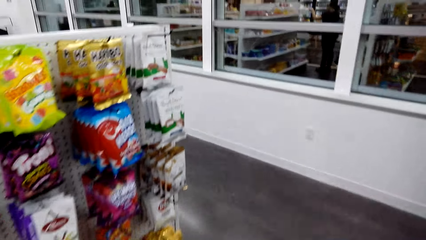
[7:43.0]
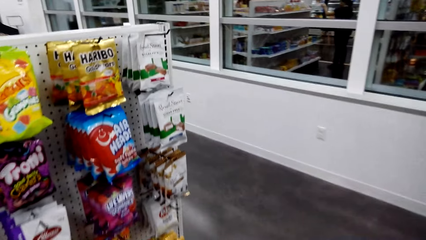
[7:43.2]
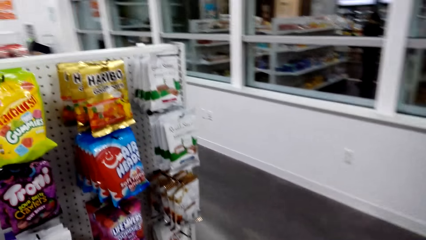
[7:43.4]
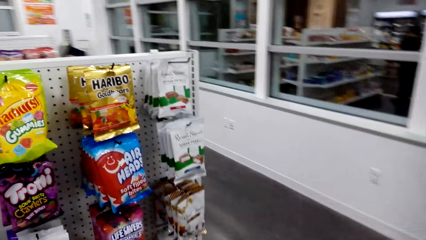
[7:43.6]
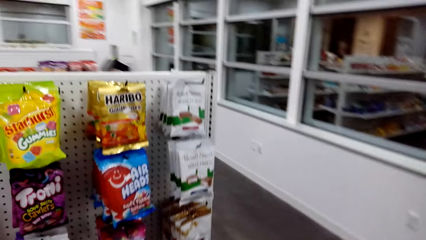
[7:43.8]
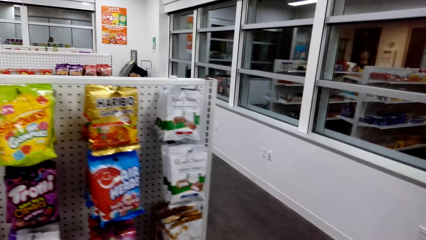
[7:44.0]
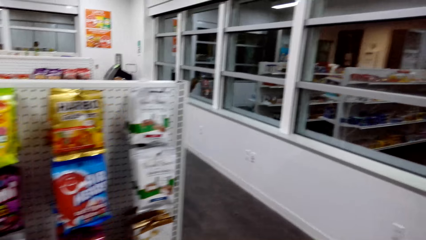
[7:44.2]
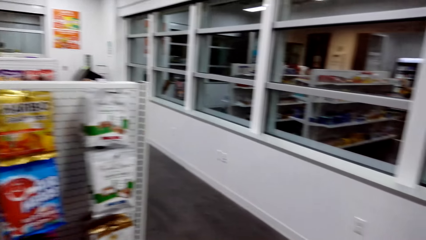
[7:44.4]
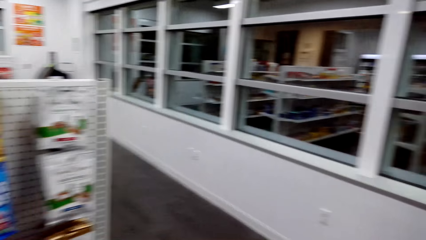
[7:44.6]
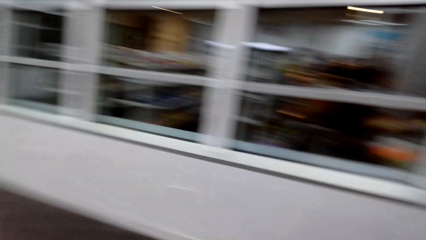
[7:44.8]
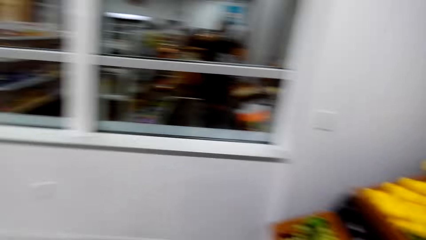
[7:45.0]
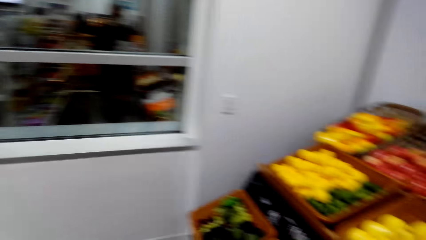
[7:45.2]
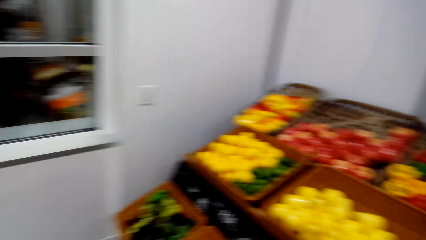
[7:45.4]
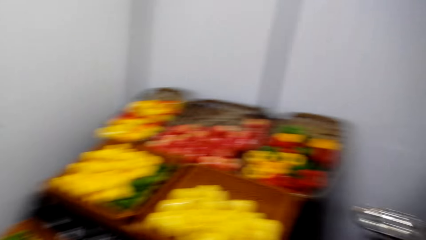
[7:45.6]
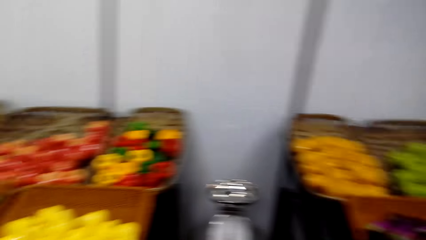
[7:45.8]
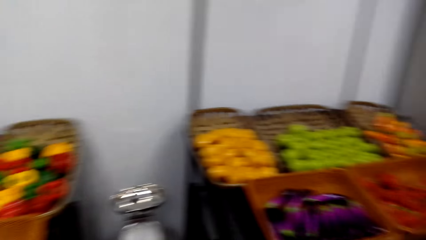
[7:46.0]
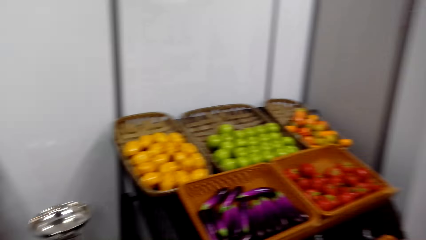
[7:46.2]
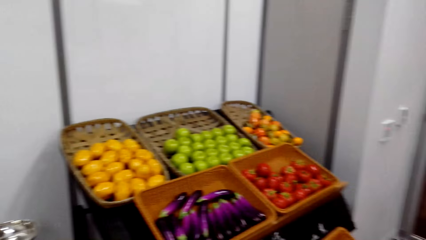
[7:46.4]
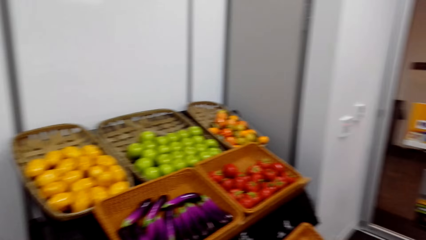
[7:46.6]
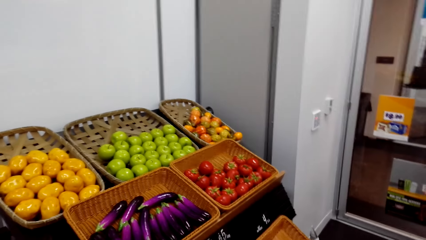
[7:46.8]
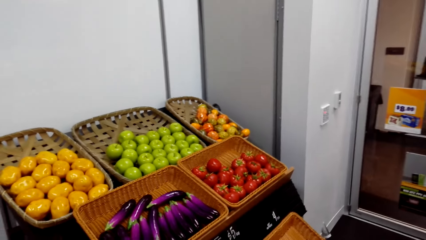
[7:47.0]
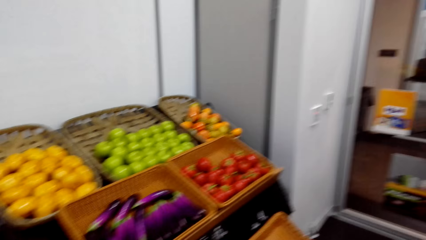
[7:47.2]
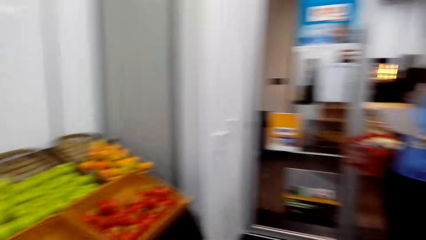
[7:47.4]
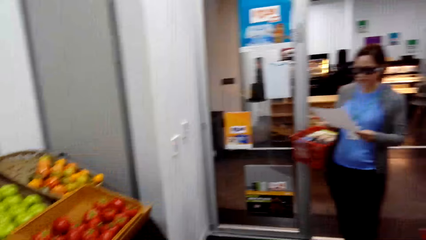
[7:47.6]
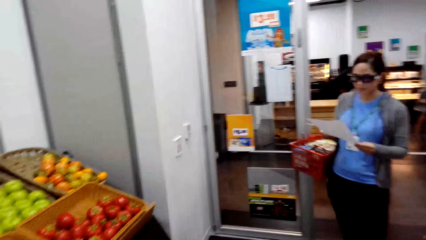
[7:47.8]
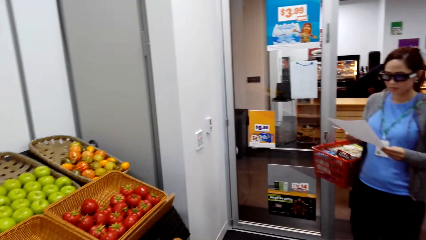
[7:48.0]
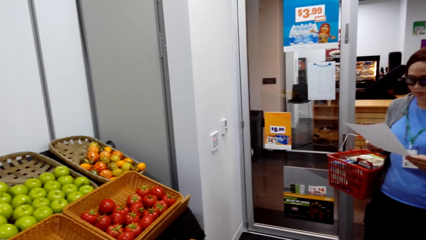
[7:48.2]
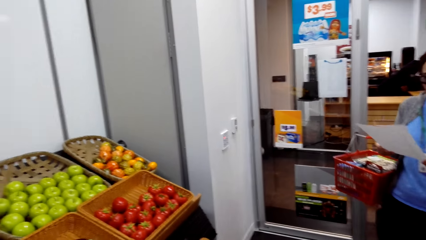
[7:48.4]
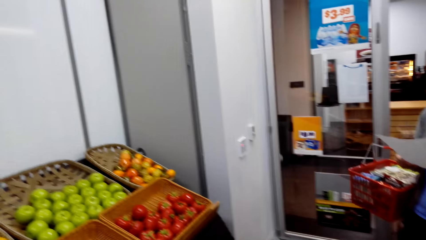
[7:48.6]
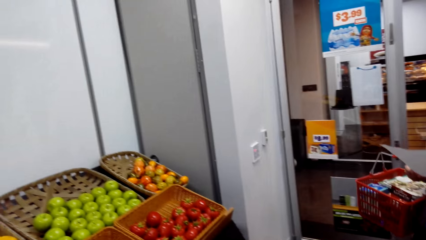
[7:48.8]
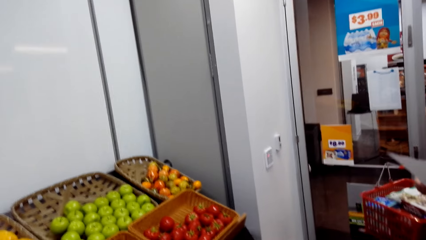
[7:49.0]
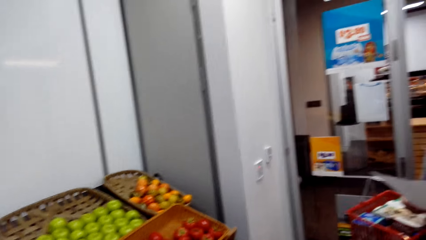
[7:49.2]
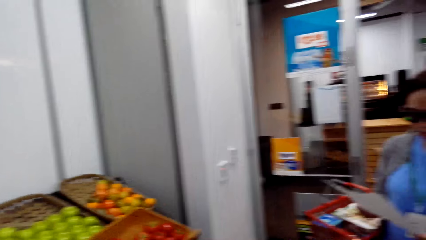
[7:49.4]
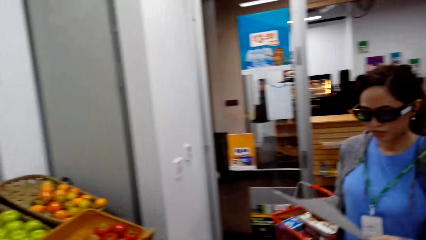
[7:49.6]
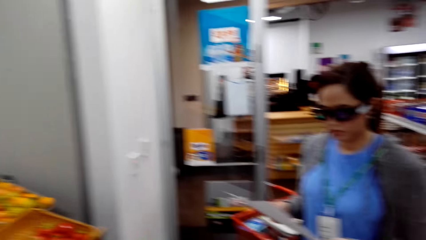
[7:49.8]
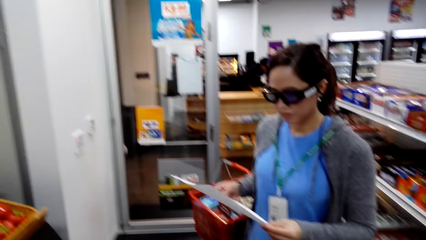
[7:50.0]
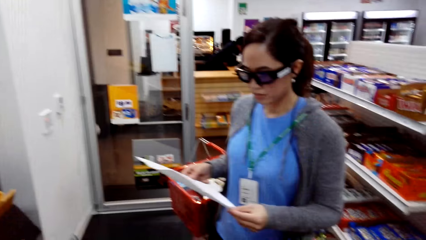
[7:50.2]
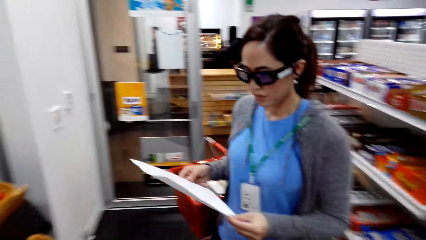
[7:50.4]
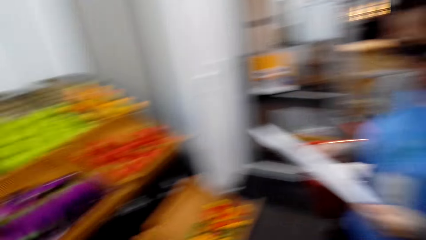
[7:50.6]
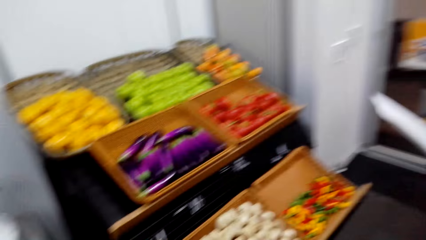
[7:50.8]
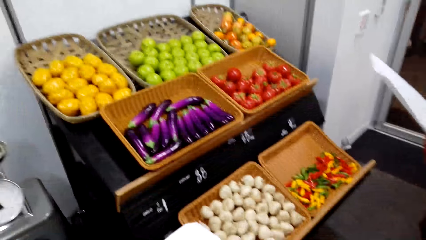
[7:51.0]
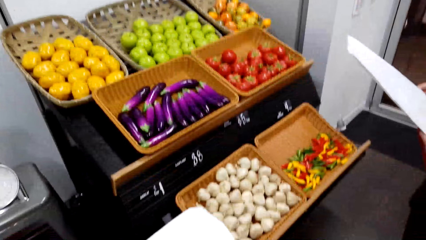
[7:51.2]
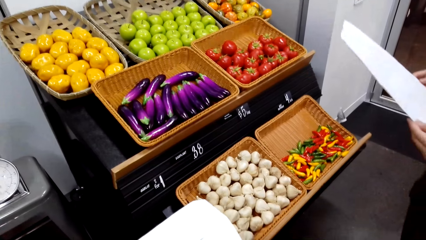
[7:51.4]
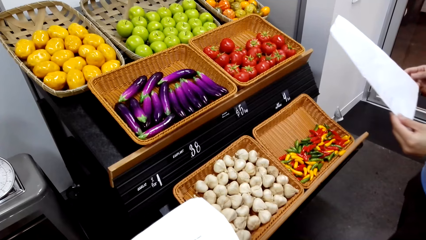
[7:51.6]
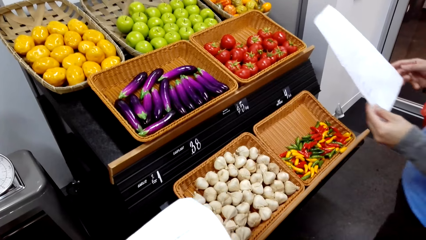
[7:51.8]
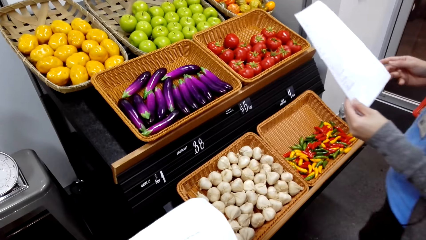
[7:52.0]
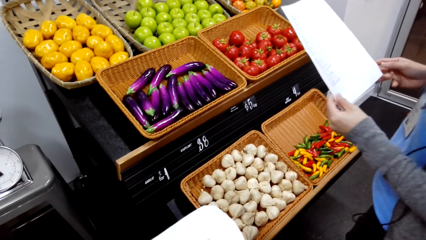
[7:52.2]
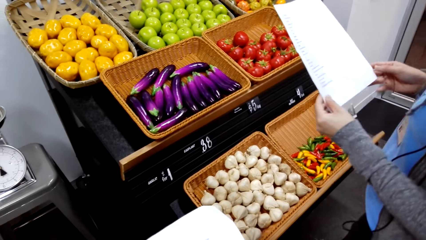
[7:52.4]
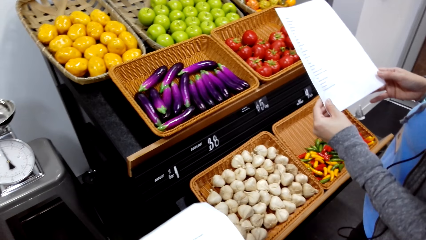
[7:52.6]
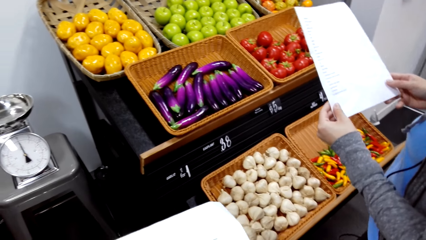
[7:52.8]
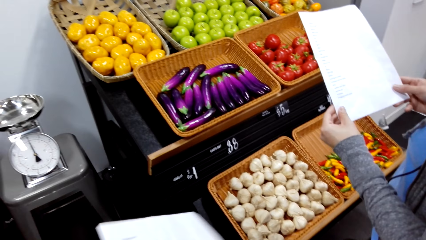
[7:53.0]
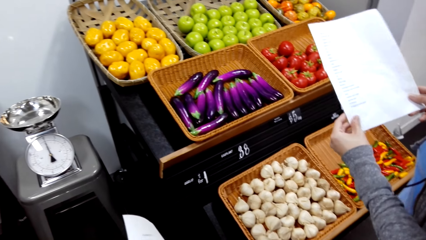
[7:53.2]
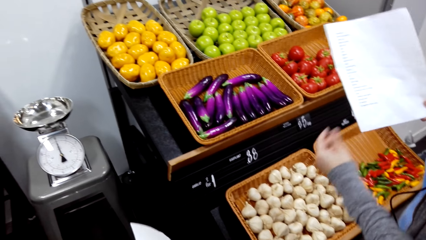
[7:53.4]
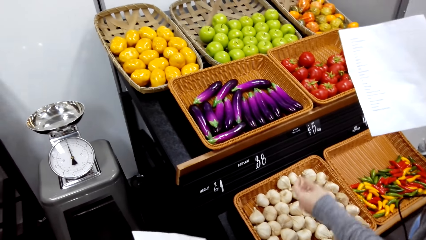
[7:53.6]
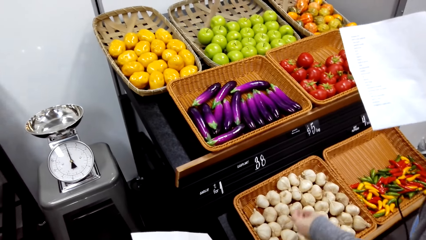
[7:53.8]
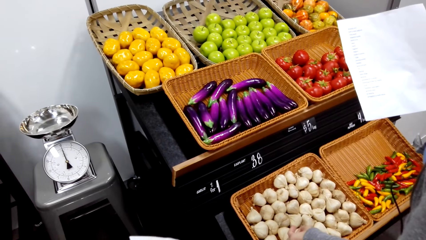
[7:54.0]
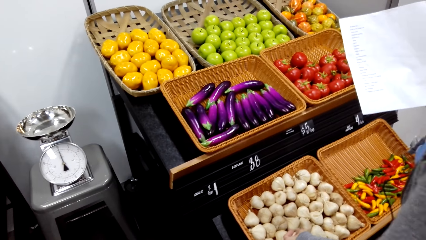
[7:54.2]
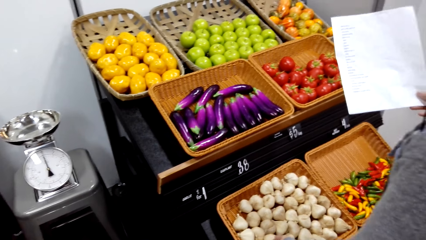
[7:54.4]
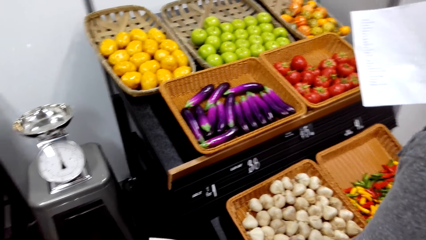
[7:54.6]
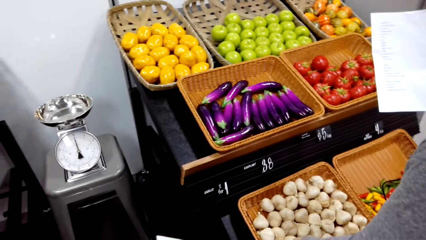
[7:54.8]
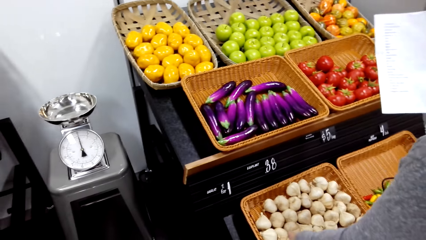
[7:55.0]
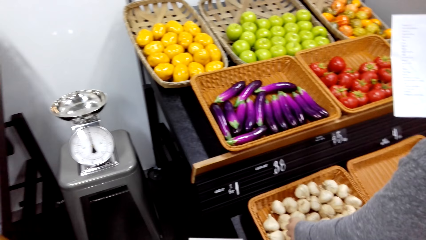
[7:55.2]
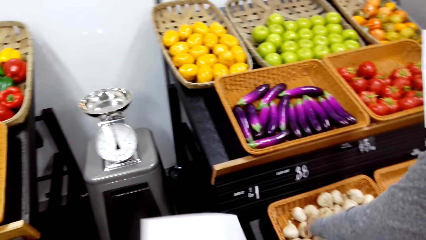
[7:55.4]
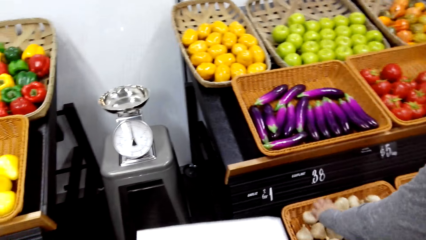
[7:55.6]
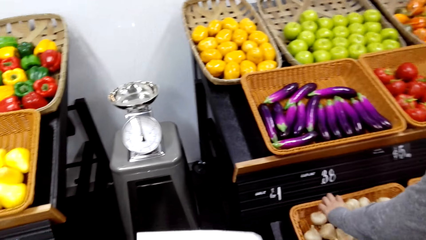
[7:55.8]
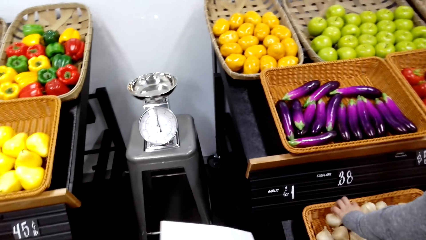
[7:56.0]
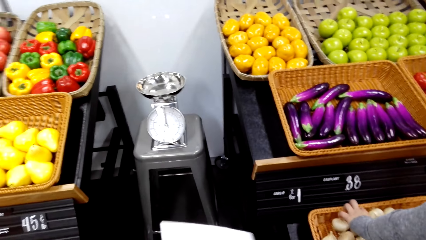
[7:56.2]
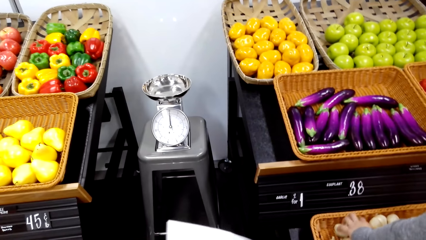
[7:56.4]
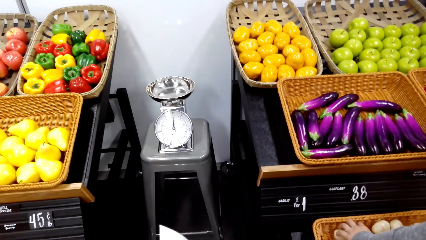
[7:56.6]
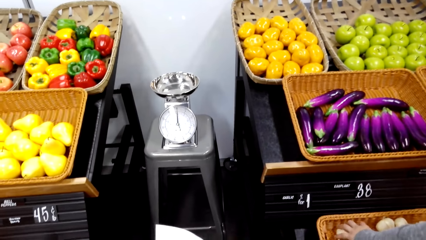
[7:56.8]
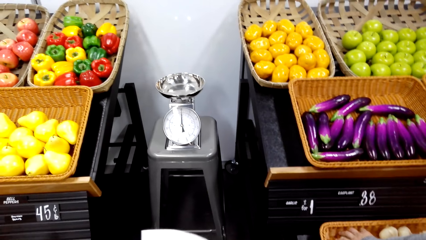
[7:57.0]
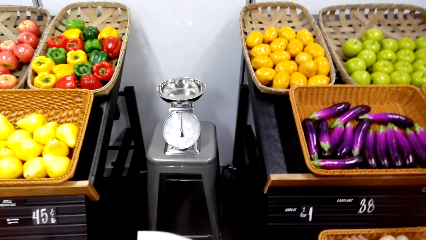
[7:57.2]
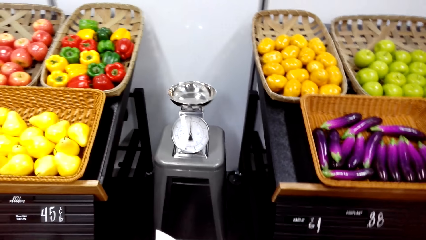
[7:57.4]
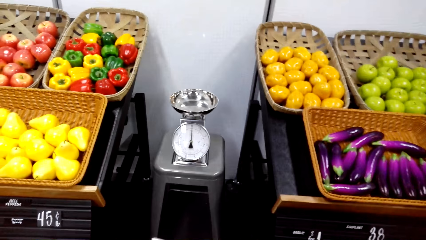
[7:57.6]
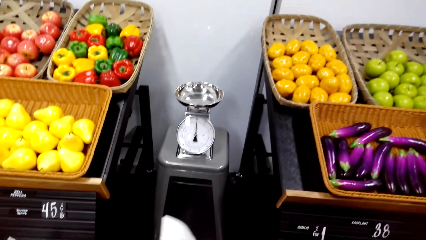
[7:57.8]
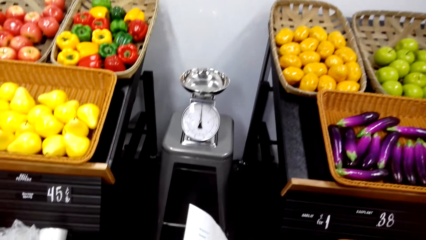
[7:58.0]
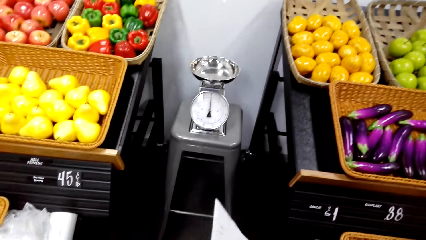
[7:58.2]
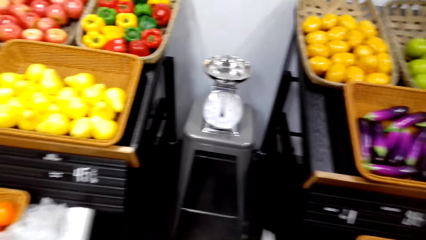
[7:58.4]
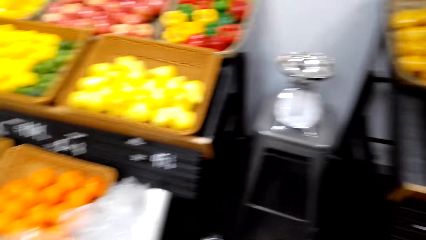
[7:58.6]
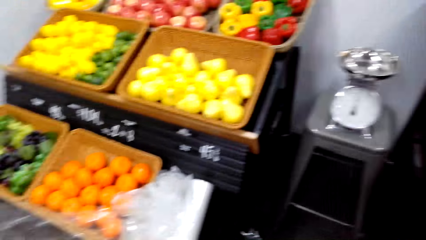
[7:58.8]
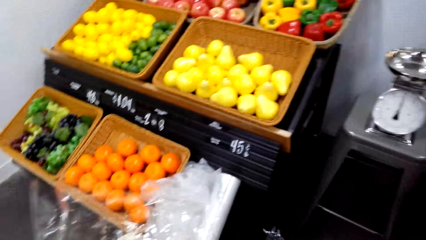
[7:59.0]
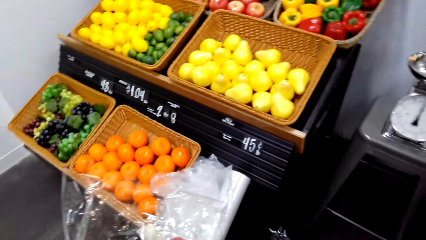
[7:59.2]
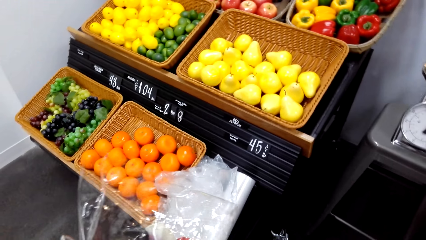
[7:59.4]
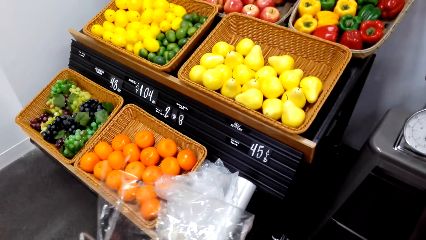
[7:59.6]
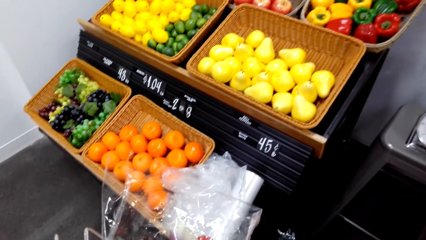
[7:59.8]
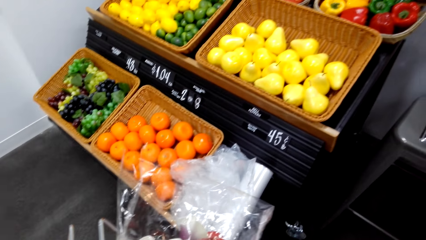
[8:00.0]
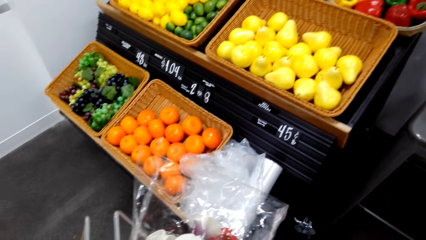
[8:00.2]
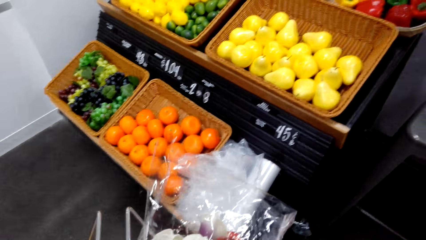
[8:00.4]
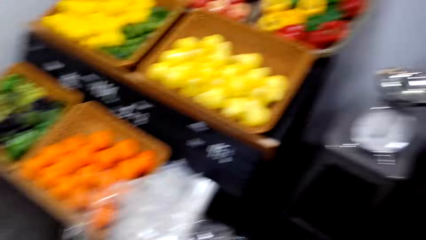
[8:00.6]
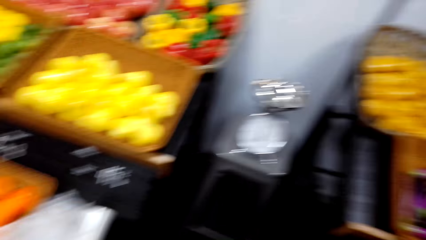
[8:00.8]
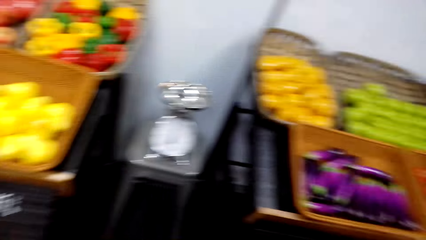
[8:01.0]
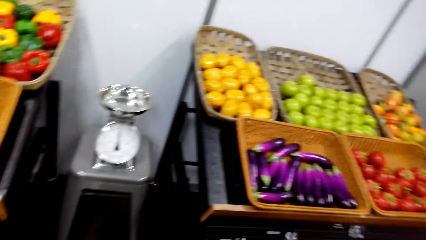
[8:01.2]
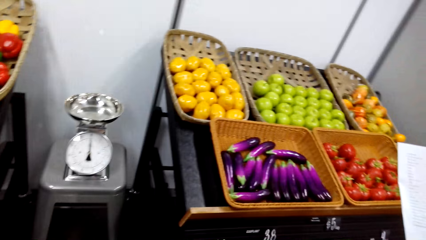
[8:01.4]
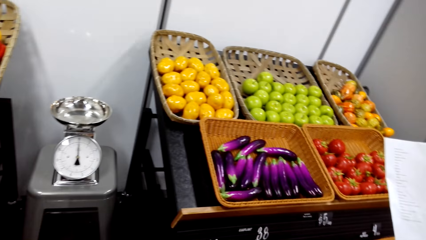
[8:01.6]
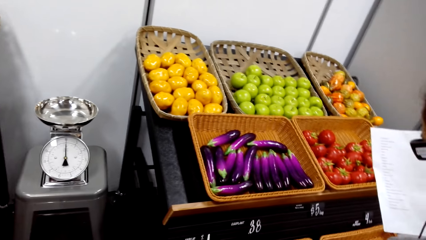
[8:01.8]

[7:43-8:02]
The camera wearer turns towards the fruit baskets. They converse with a woman. The woman views a list paper in the hands. The camera wearer adjusts the list paper in the hands. The woman picks a white onion or garlic from a knitted basket. The camera wearer looks around the fruit baskets. They hold a shopping basket.
